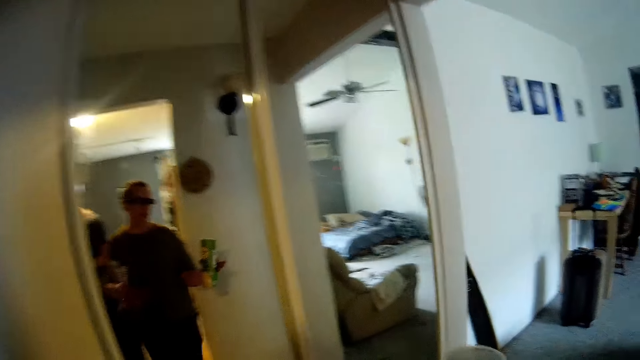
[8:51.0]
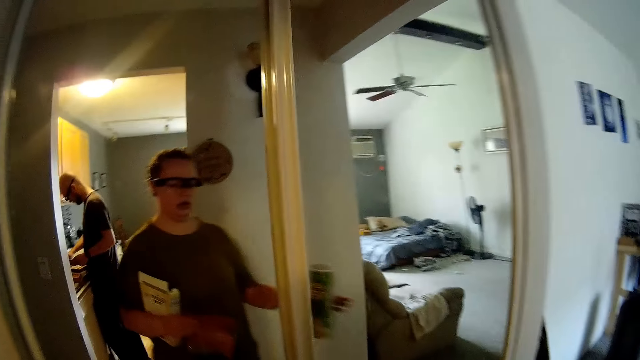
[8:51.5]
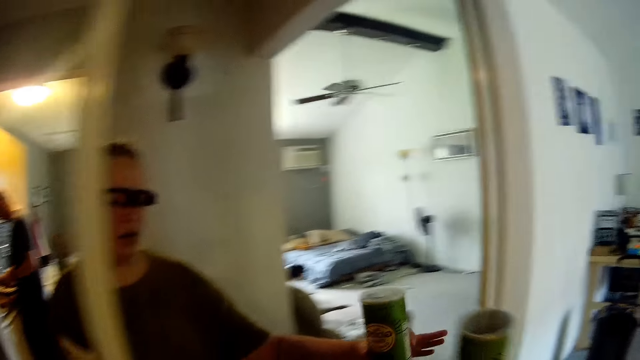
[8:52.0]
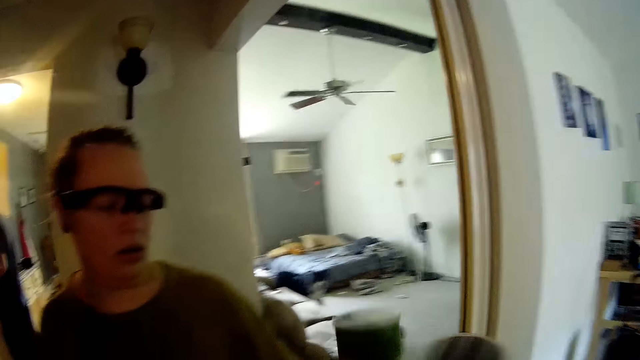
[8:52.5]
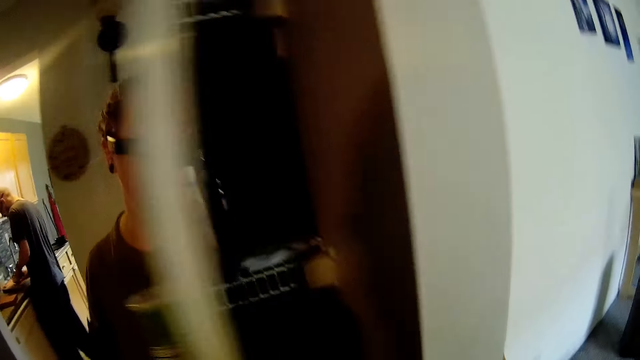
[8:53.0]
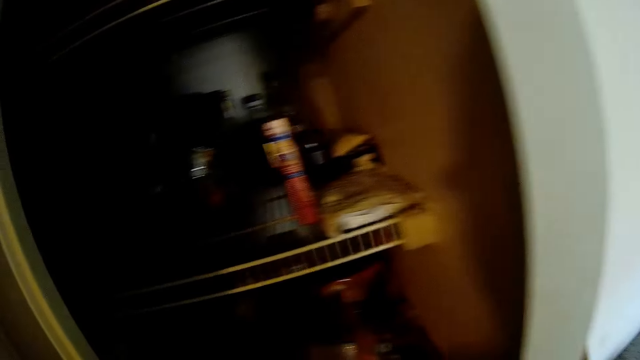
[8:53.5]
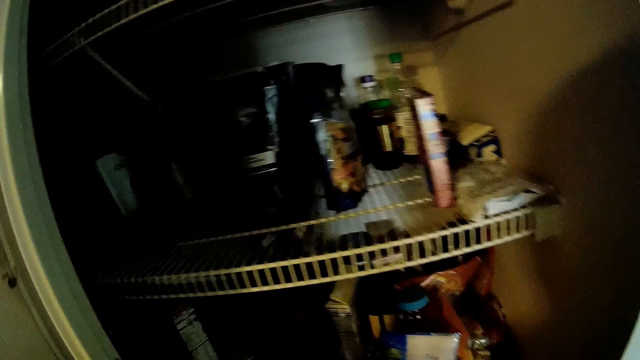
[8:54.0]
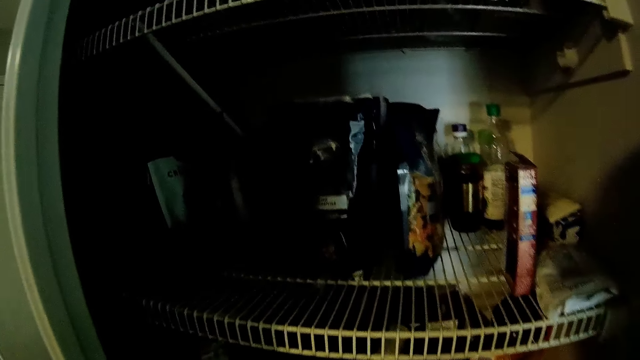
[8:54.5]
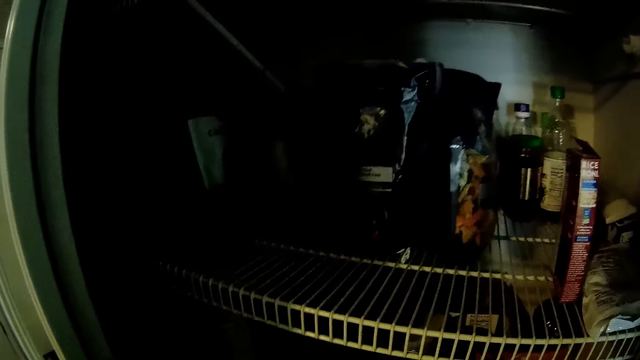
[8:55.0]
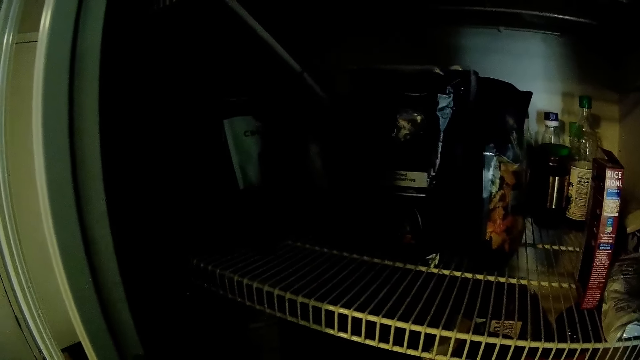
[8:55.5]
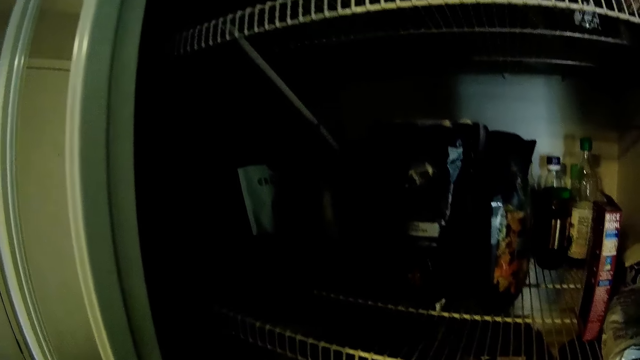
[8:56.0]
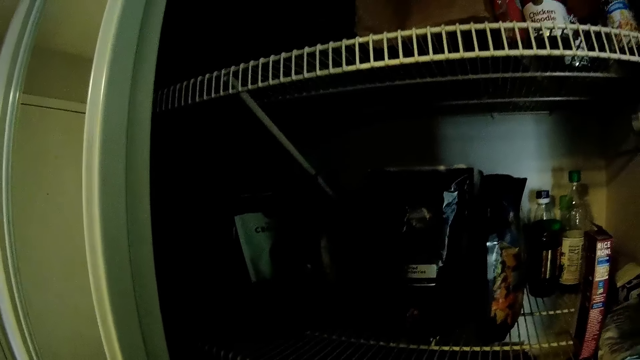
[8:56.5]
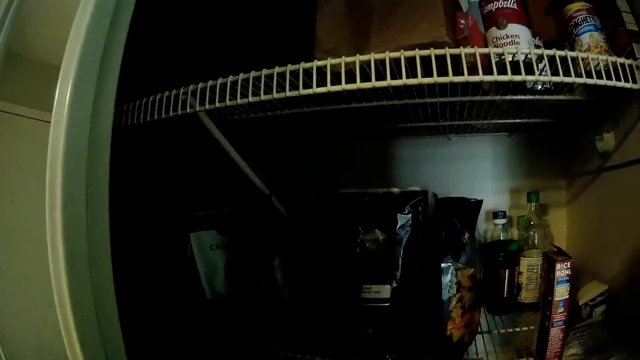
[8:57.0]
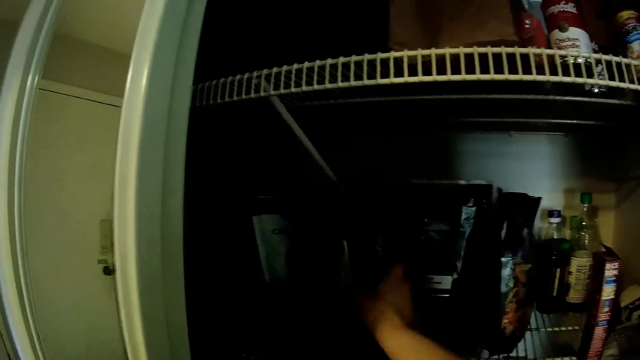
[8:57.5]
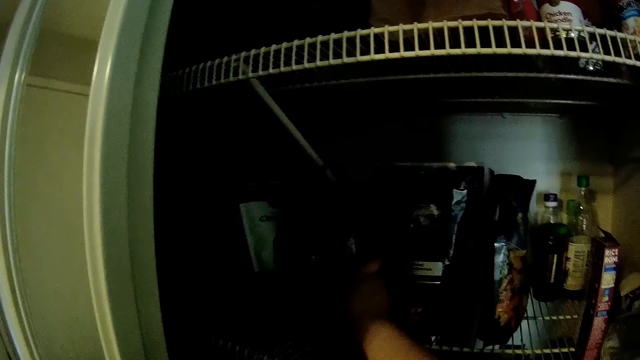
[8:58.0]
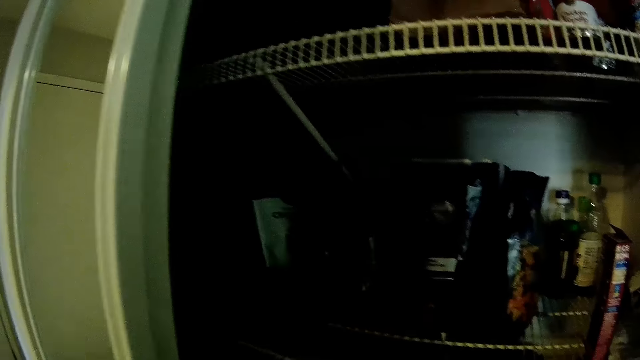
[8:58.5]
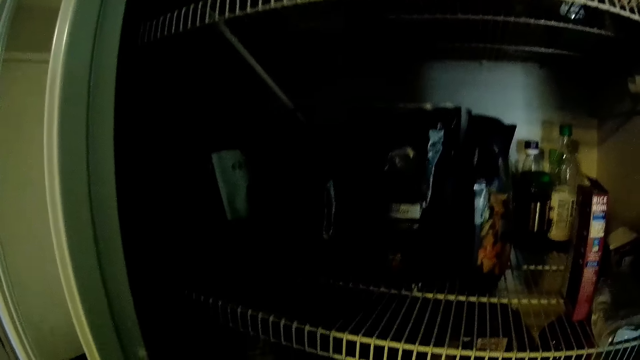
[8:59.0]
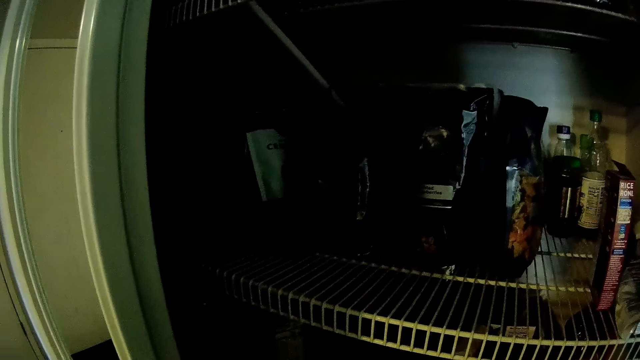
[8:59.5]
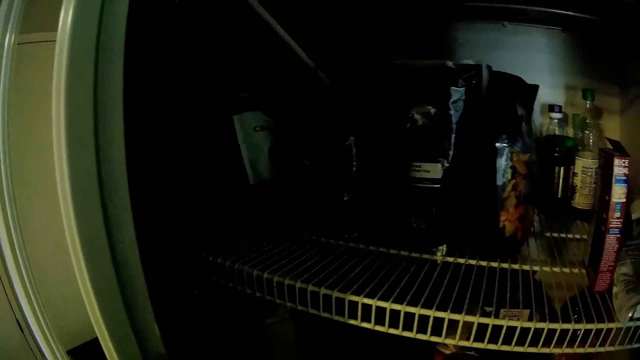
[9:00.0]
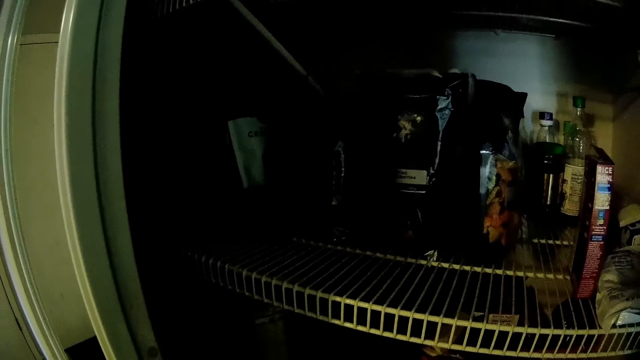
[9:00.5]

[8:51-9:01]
The camera wearer opens the refrigerator with her right hand. She places a food package in her right hand into the refrigerator.

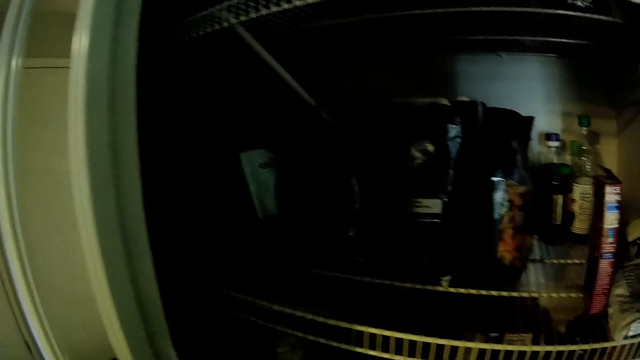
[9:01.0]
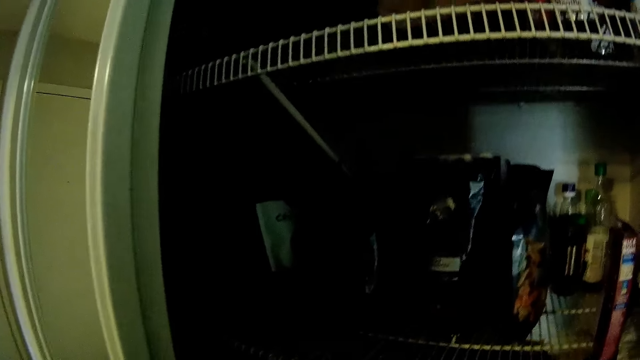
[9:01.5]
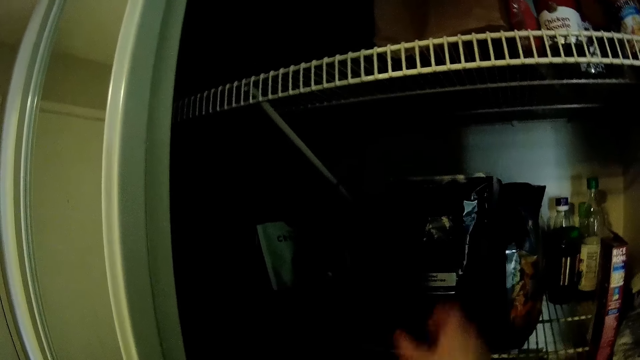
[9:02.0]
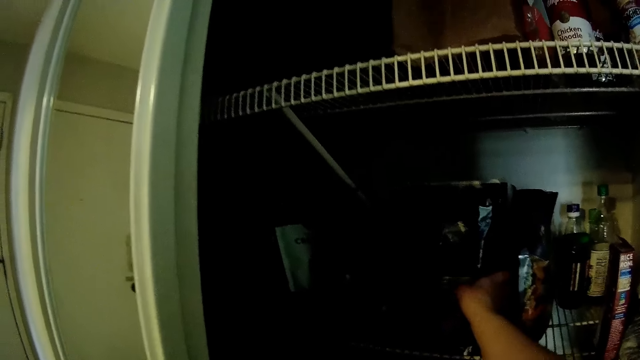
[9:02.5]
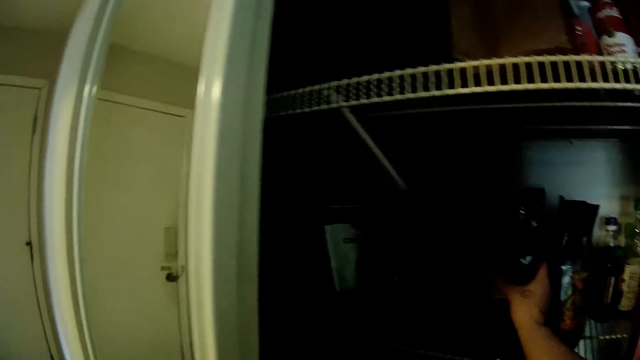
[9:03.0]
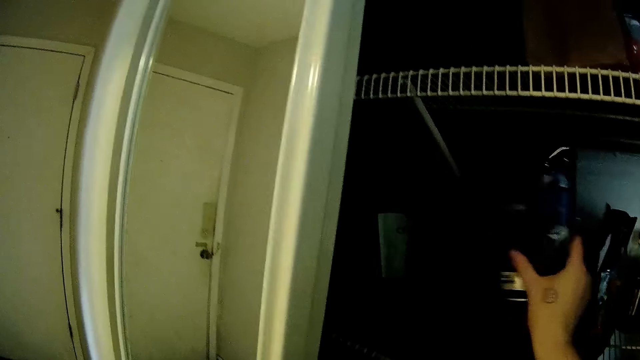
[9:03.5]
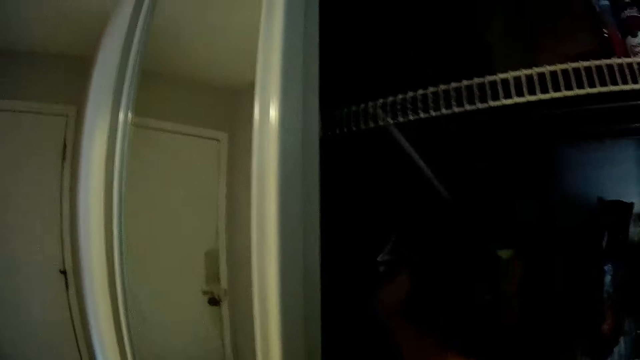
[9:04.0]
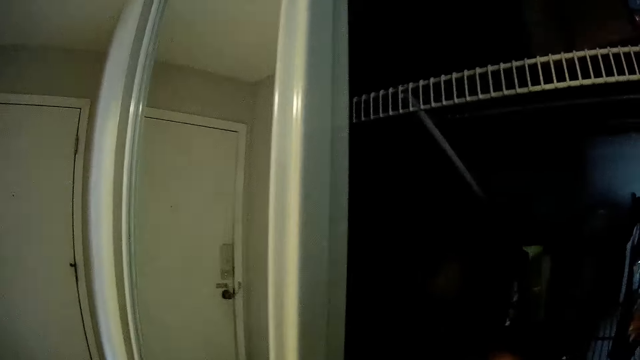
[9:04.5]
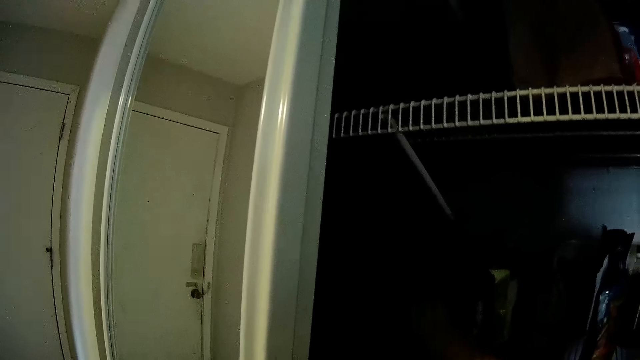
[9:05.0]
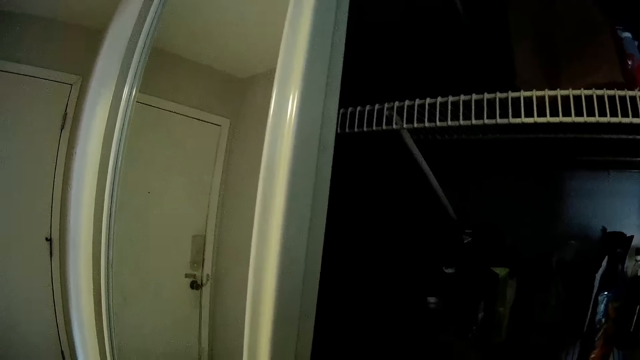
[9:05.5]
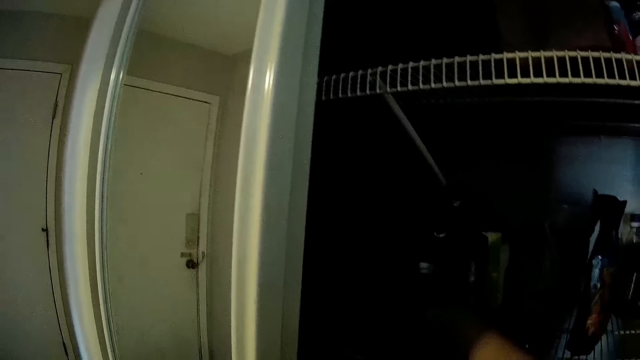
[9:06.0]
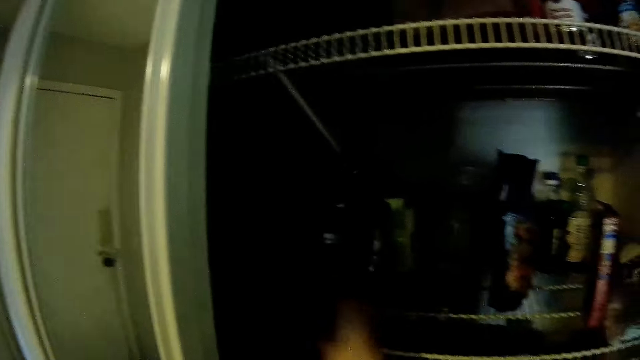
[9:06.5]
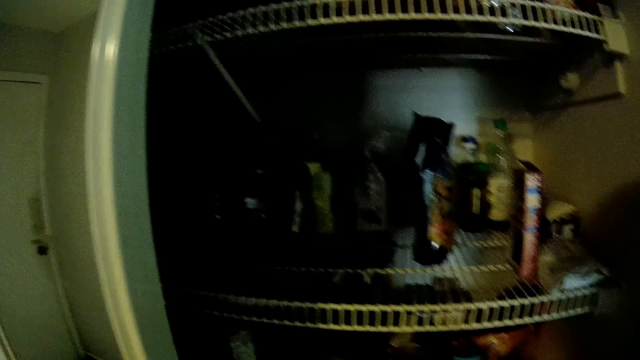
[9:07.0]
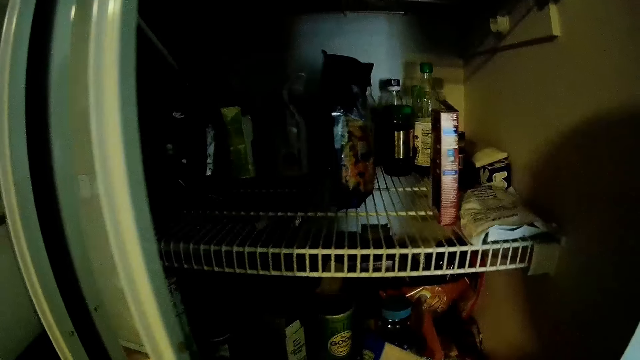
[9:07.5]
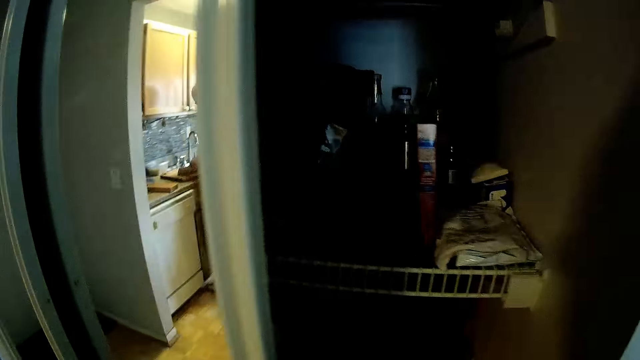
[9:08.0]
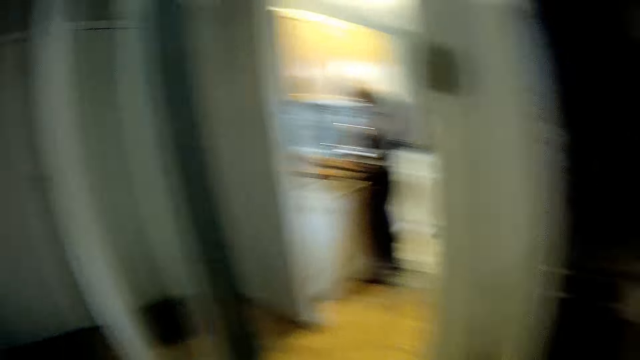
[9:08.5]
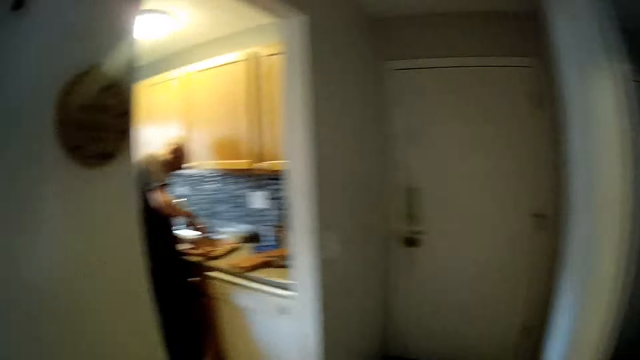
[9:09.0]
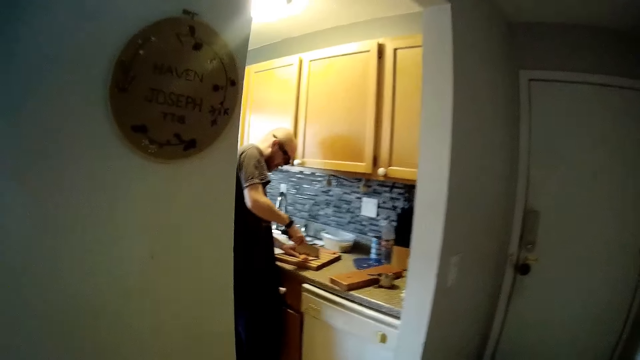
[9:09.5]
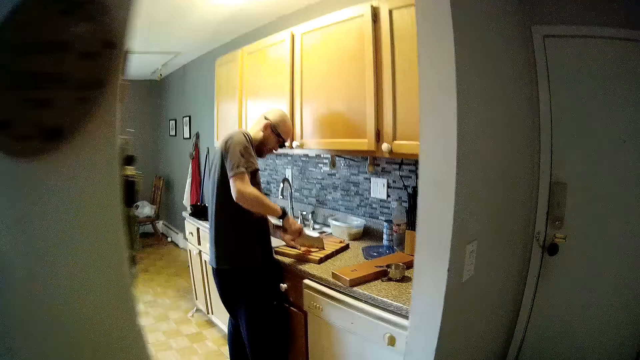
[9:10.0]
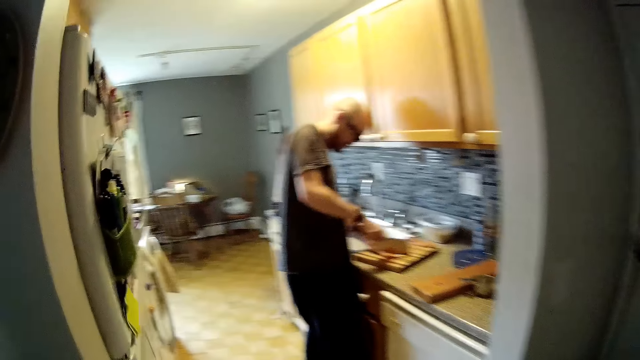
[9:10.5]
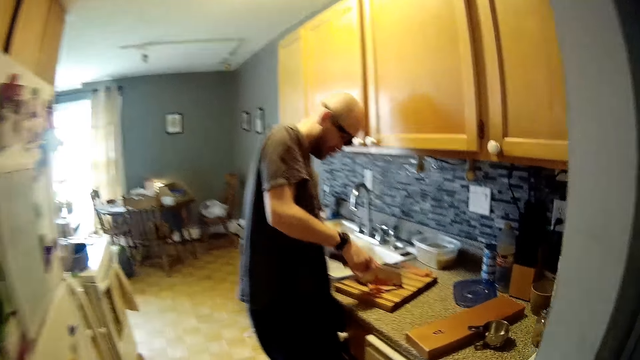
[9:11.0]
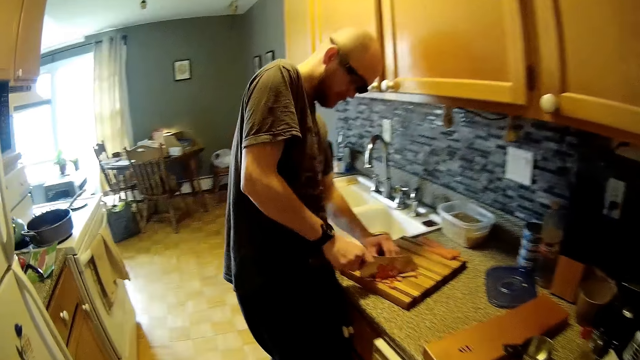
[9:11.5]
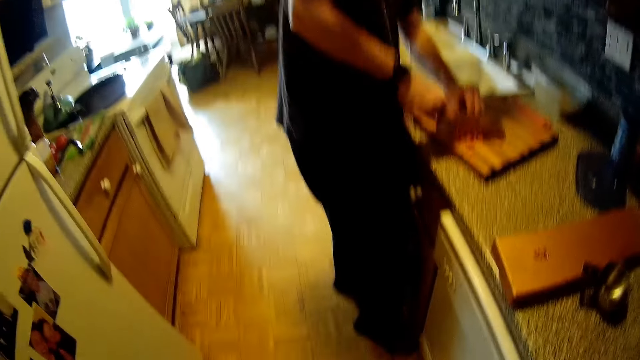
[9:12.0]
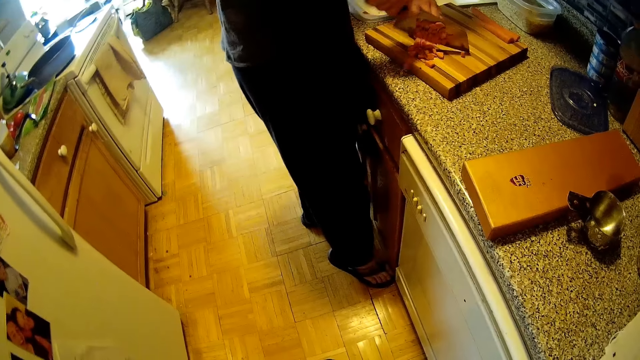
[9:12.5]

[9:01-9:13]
The camera wearer talks to a man. She picks the packet in the cabinet. She moves a food package in the refrigerator with her right hand. She puts the packet in the cabinet and talks to the man. She talks to the man, closes the food cabinet door, walks and talks to the man. The man slices the vegetables on the cutting board with the knife in his right hand. The camera wearer looks around.
